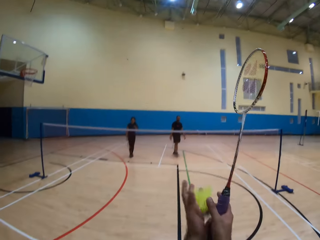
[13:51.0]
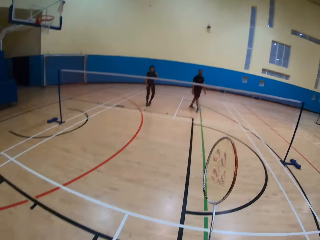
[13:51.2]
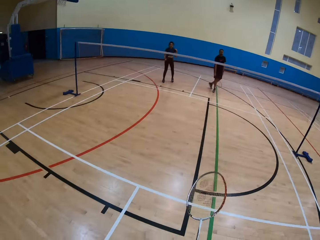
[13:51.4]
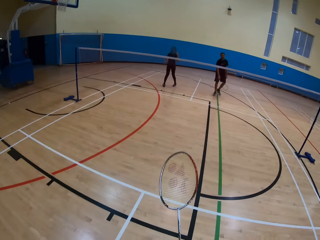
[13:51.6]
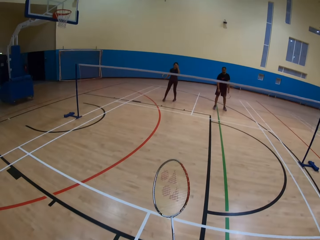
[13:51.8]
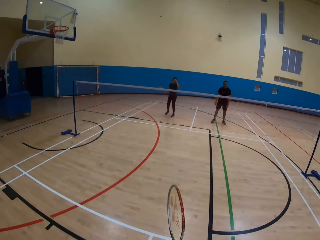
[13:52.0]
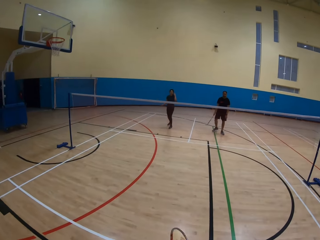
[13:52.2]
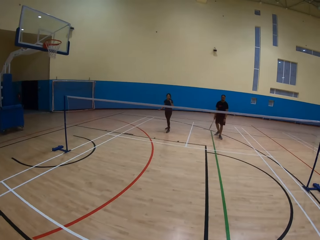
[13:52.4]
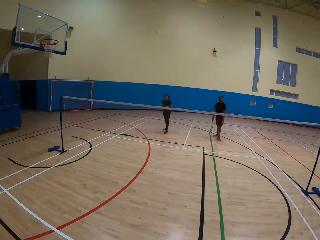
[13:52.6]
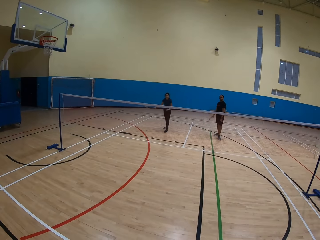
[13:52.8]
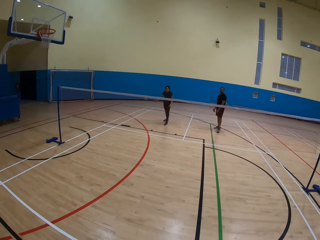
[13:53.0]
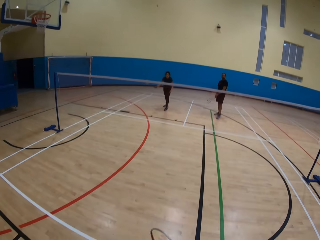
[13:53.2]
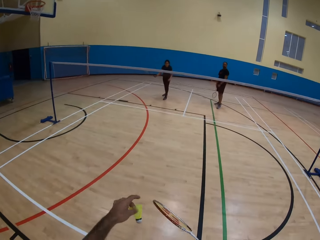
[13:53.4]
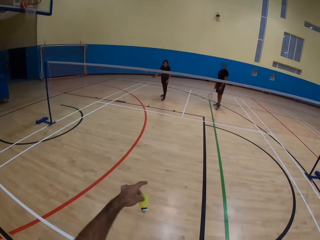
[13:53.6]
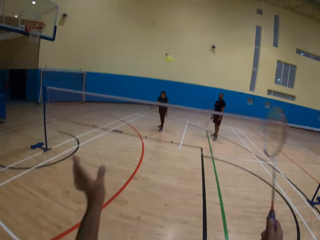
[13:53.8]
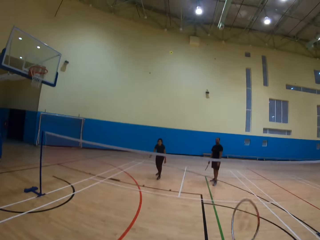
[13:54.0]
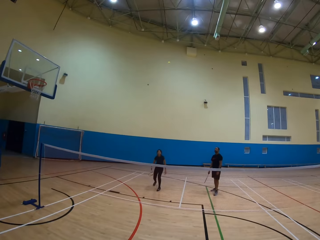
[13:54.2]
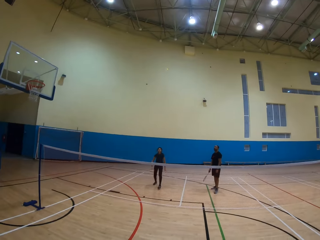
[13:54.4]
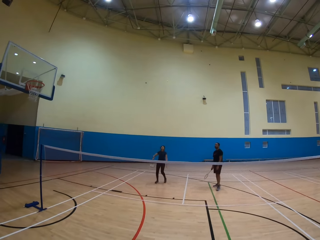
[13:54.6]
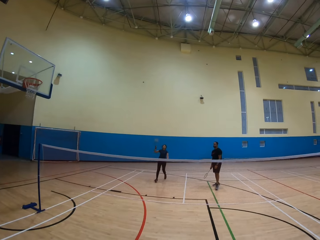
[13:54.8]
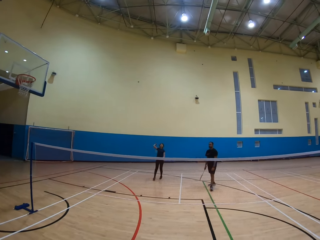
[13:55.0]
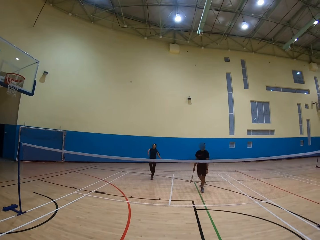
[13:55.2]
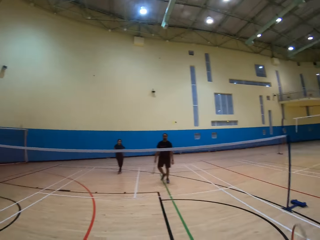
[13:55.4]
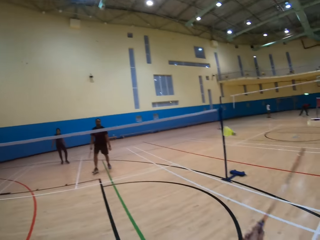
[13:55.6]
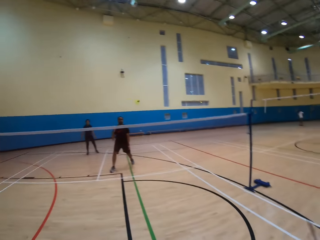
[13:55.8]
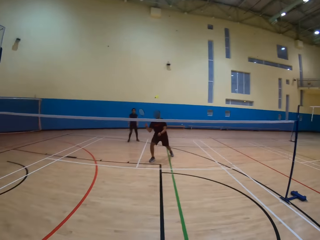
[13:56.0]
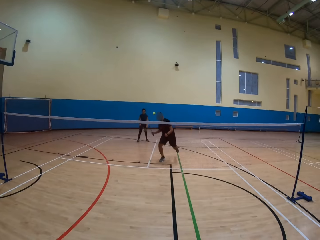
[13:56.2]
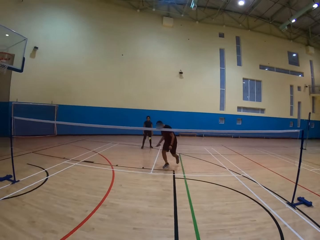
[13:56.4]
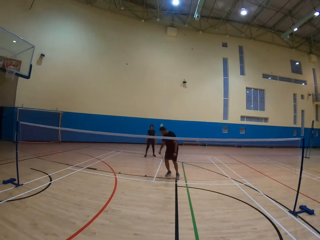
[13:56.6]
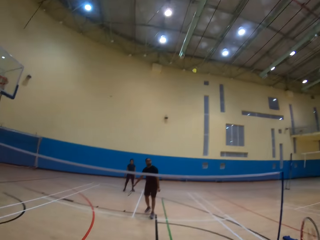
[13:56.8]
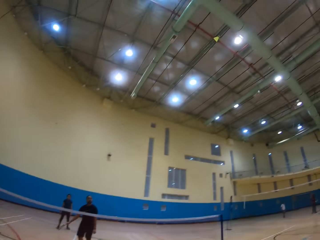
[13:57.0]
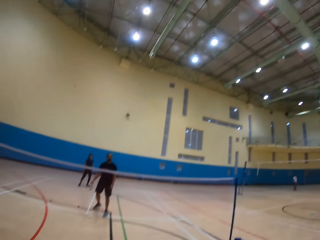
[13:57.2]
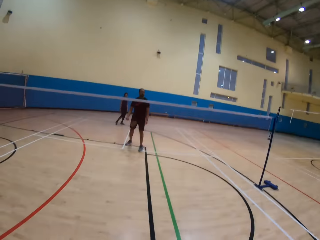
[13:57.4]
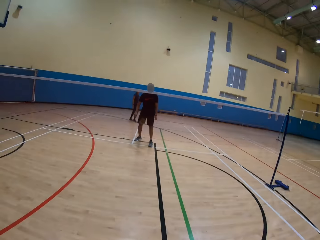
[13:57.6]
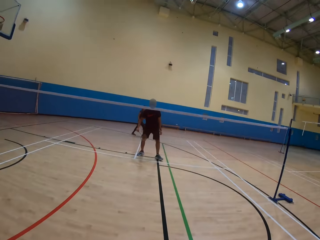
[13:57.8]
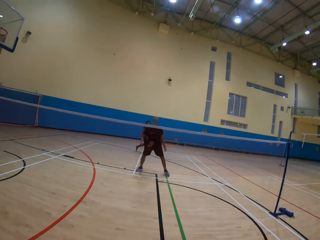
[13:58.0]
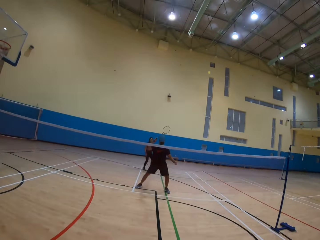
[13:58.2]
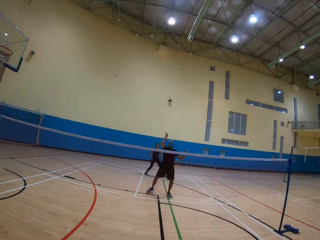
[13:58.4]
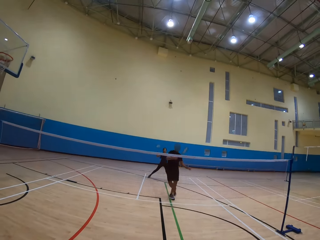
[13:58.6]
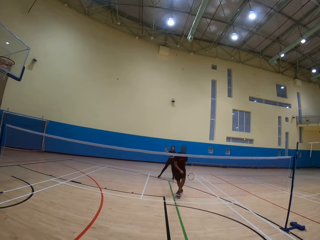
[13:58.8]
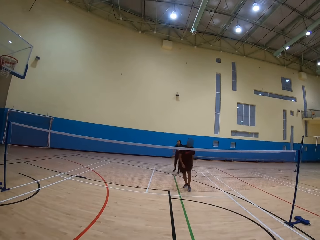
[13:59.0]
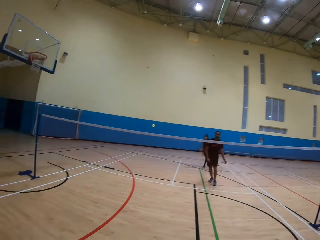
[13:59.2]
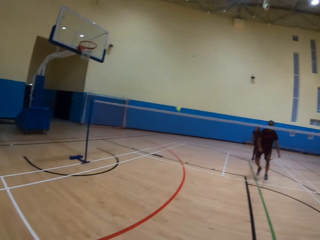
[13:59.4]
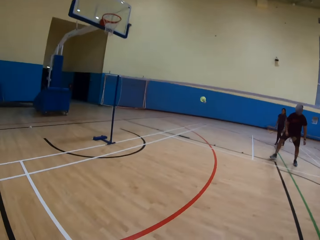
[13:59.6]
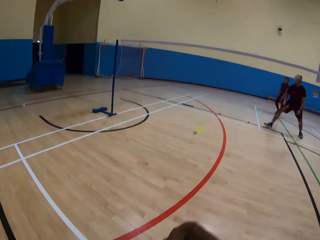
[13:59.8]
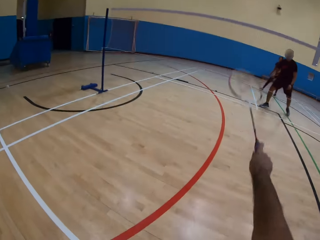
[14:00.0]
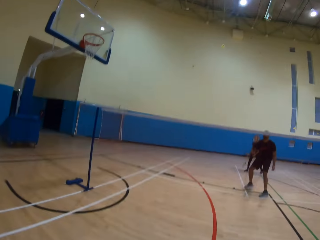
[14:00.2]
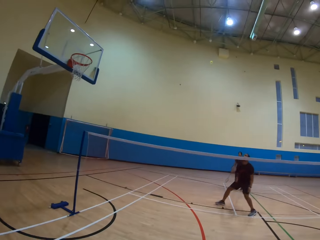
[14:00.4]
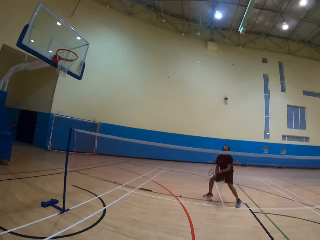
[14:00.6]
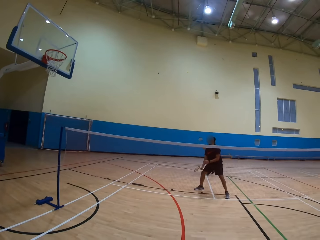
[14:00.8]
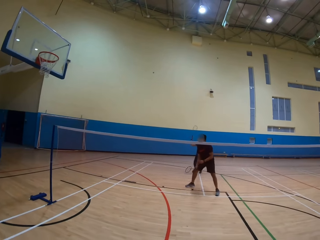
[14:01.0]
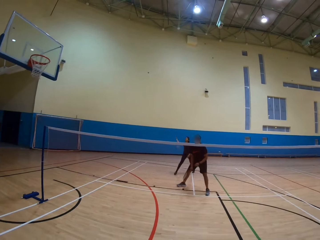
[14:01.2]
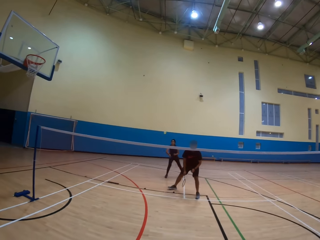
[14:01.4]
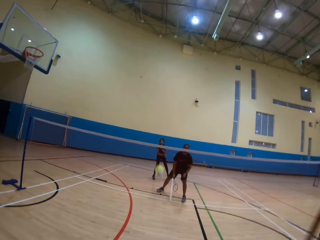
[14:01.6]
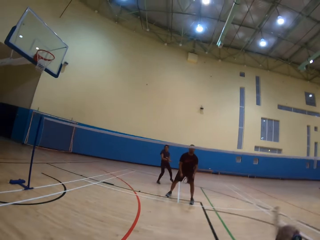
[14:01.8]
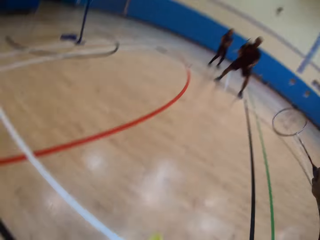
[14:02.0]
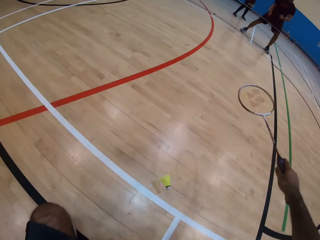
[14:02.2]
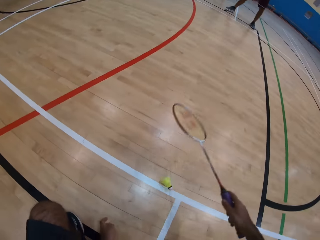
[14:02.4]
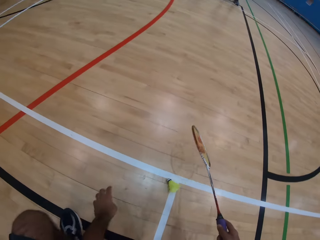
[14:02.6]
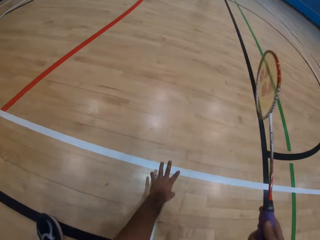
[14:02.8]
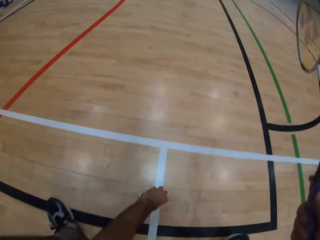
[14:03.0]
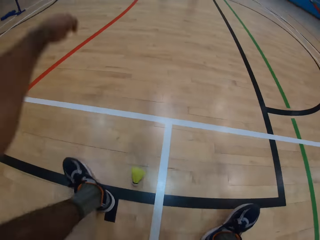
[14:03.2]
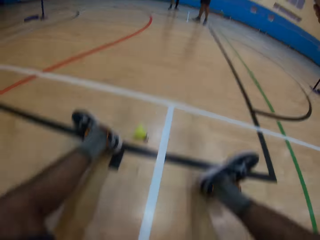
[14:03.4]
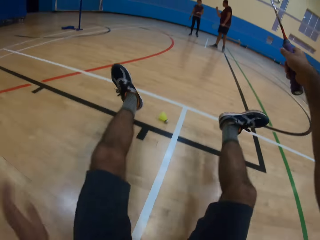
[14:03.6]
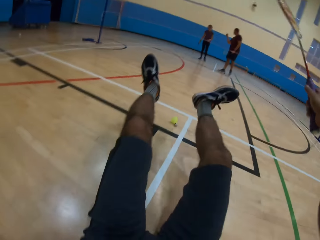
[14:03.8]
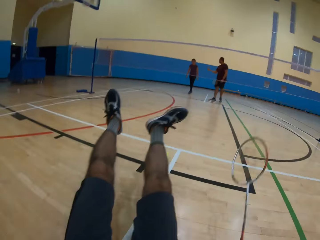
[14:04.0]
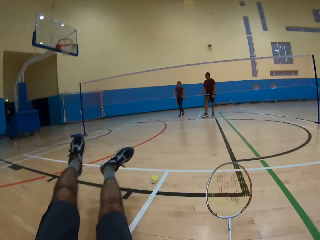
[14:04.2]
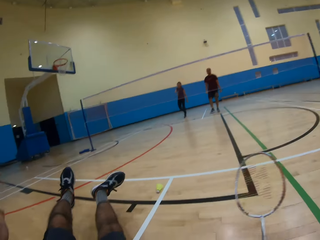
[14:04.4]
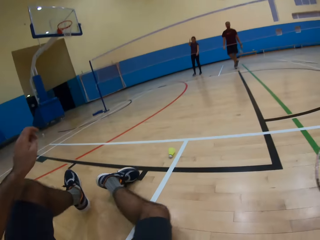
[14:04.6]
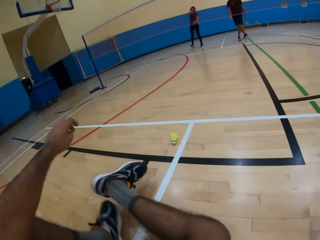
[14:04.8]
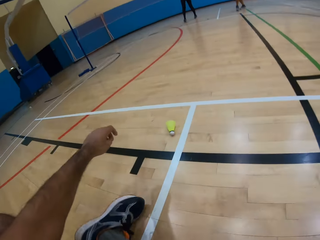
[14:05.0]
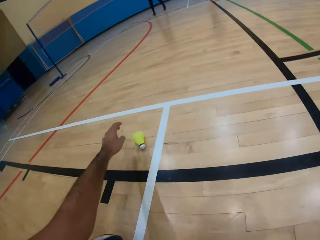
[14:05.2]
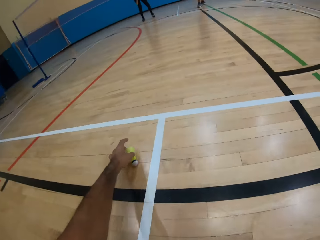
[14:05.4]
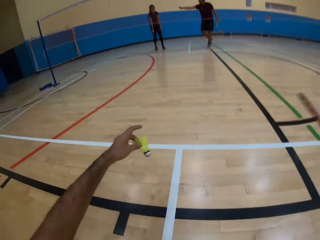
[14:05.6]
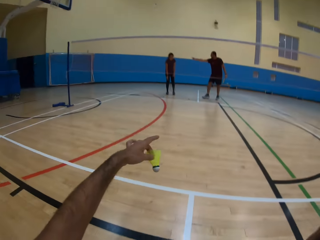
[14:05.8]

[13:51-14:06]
A woman plays the game. The camera wearer picks the shuttlecock. They hit the shuttlecock. They play the game. The woman hits the shuttlecock. The woman plays the game. The camera wearer hits the shuttlecock. A man plays the game. The man hits the shuttlecock. He hits the shuttlecock again. The woman hits the shuttlecock. The camera wearer hits the shuttlecock. They play the game. The woman hits the shuttlecock. The camera wearer hits the shuttlecock. They pick up the shuttlecock on the ground. They do something.

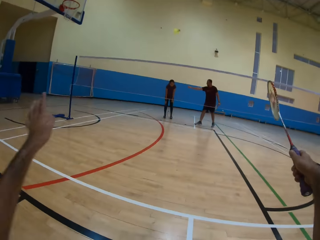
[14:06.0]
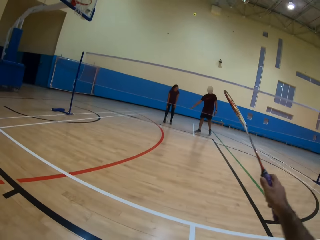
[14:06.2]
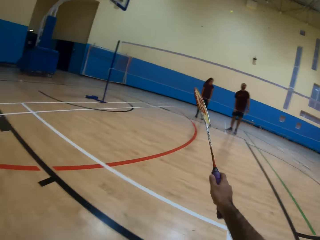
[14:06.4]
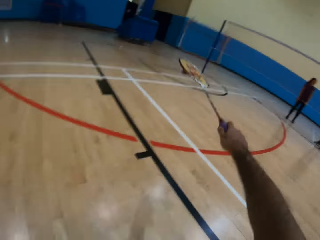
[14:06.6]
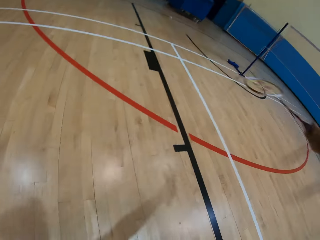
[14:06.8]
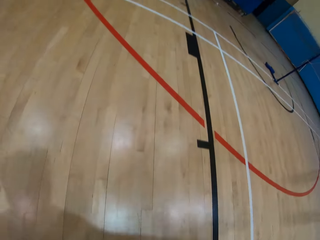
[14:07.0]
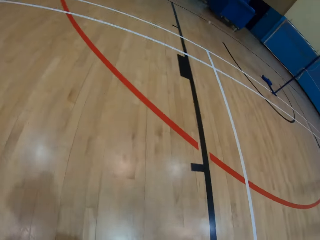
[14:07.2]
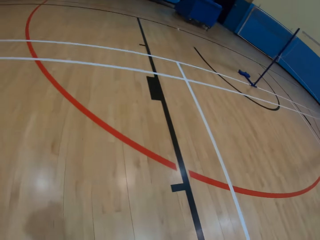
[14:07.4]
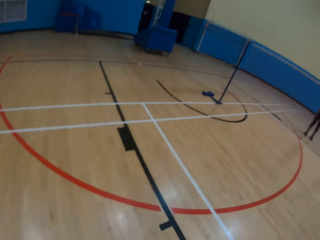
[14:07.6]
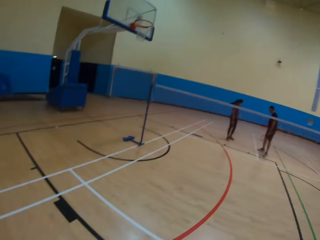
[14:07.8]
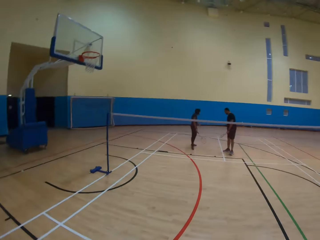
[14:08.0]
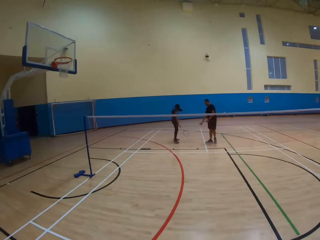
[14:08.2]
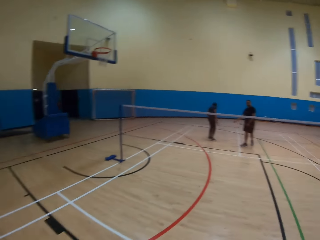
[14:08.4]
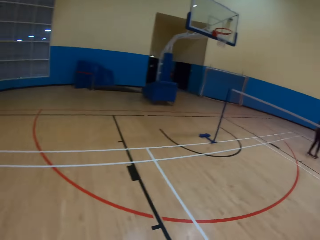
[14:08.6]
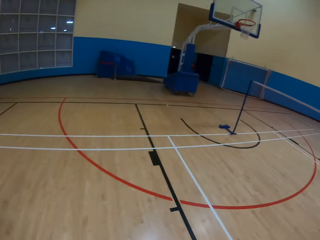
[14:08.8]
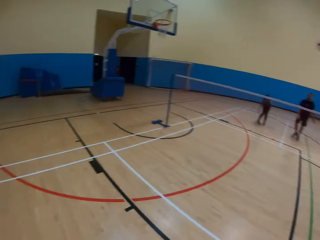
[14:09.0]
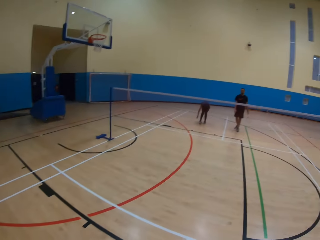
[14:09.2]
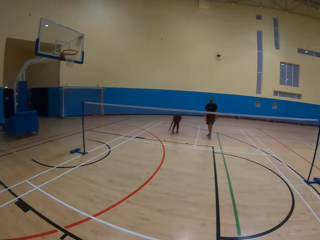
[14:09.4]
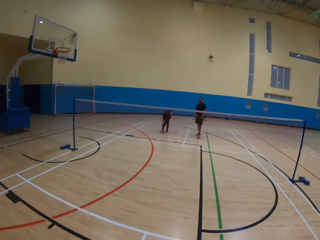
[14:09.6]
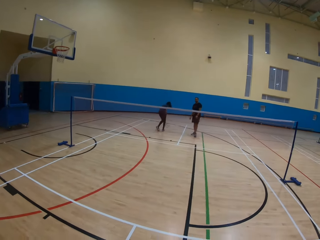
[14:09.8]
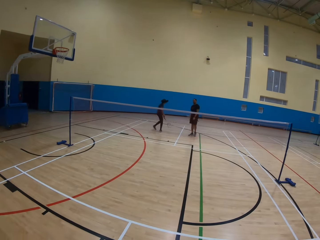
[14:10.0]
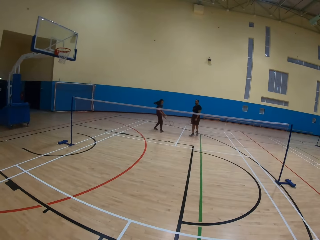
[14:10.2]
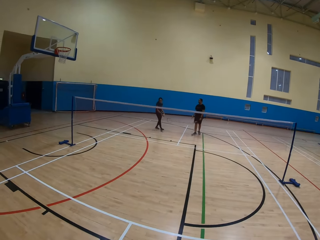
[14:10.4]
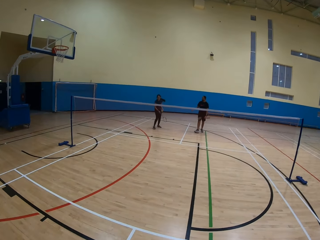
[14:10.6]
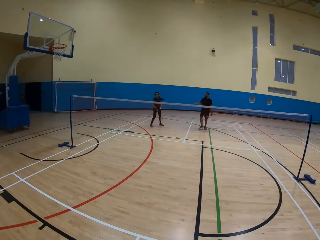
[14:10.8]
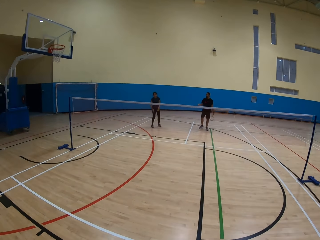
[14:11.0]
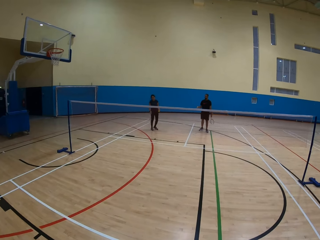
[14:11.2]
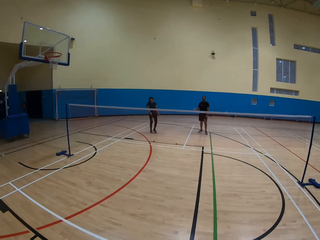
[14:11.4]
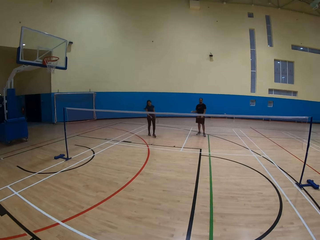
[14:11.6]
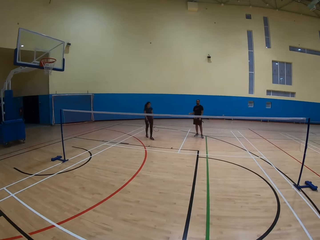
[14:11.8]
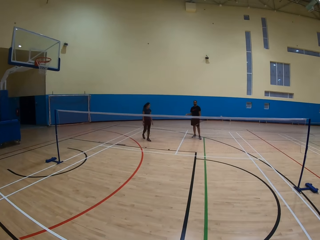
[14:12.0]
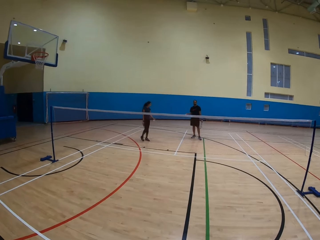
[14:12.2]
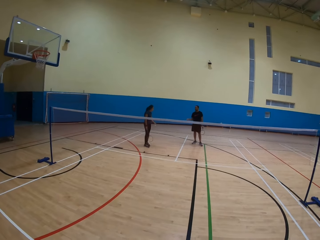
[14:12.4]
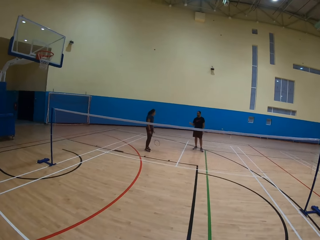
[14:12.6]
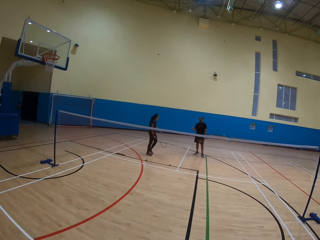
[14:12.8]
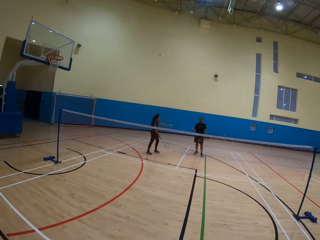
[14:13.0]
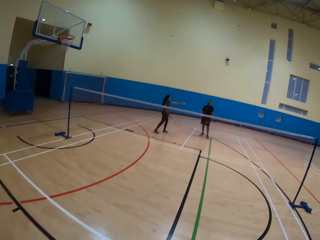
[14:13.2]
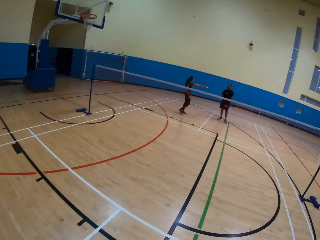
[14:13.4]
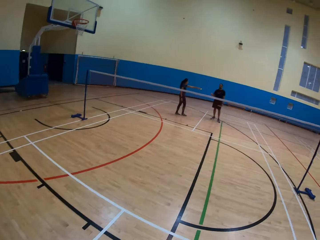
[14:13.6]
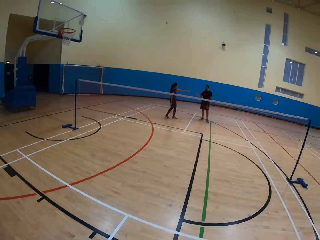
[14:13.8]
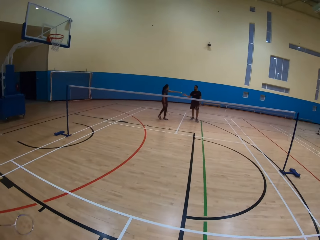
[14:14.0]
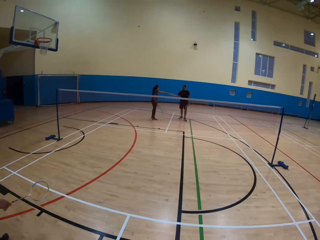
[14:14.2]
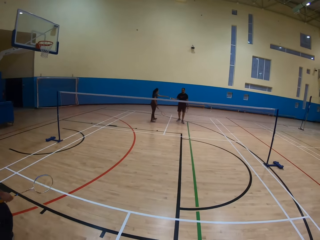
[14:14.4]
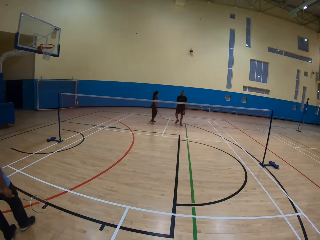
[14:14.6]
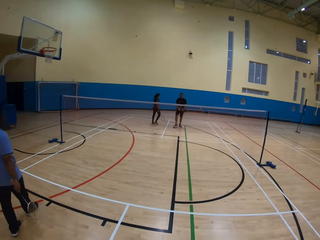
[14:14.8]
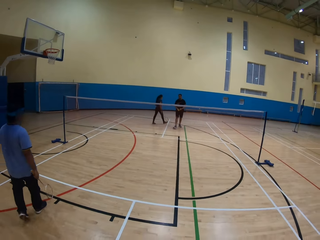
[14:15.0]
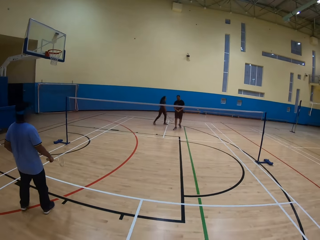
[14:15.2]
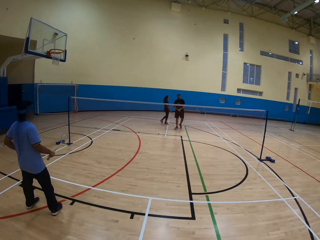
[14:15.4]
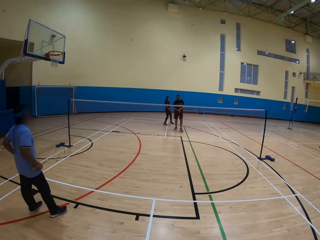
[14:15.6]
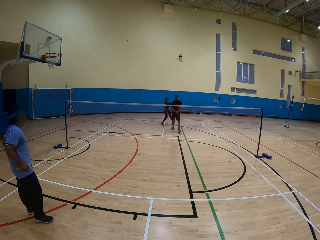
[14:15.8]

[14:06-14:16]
The camera wearer picks the shuttlecock from the floor. They hit the shuttlecock on the ground. They play the game. They look around the playing ground. A woman picks the shuttlecock on the ground. The woman moves around. The woman gives a man the shuttlecock. The man moves around.
